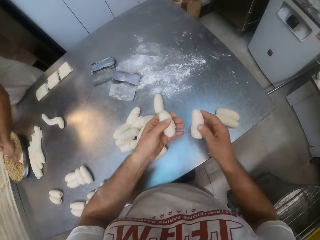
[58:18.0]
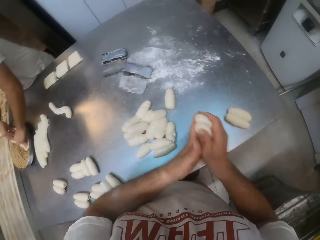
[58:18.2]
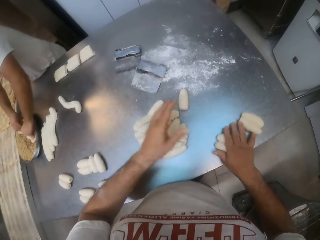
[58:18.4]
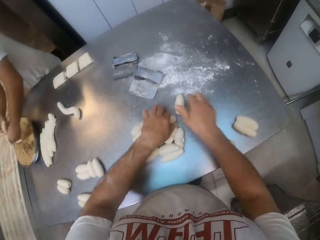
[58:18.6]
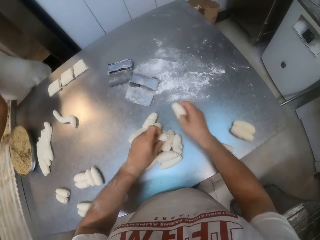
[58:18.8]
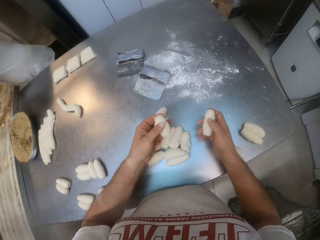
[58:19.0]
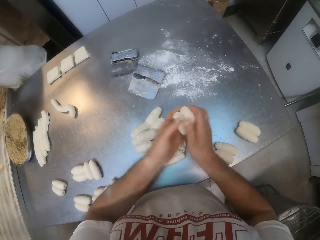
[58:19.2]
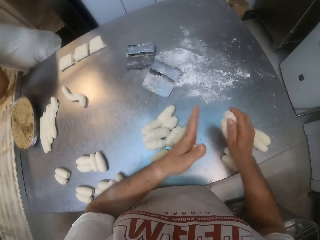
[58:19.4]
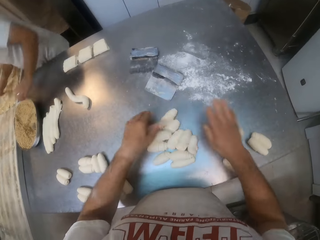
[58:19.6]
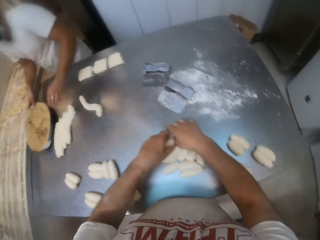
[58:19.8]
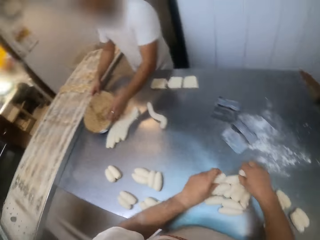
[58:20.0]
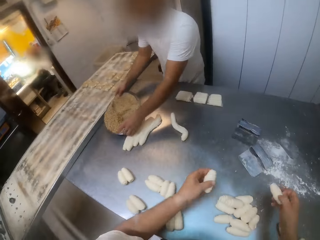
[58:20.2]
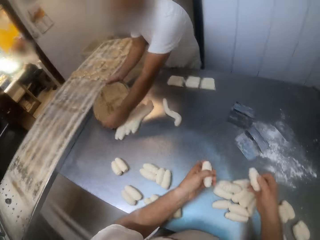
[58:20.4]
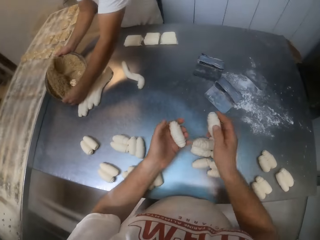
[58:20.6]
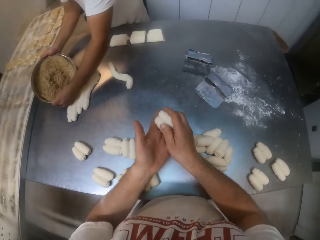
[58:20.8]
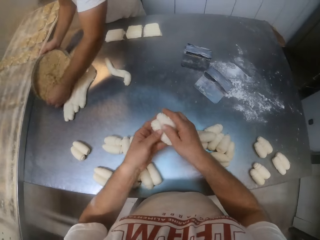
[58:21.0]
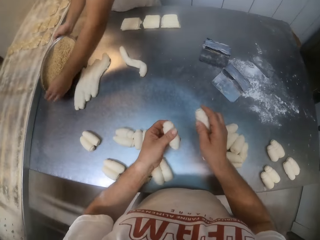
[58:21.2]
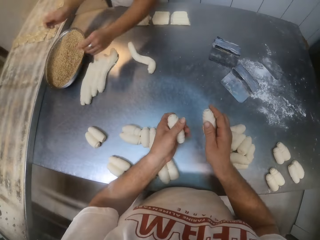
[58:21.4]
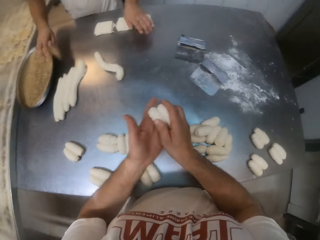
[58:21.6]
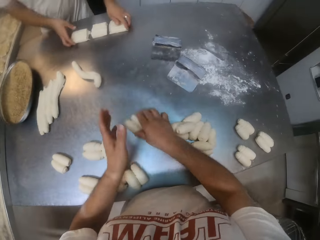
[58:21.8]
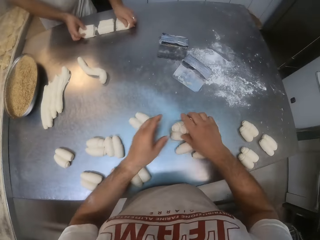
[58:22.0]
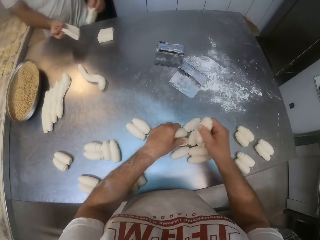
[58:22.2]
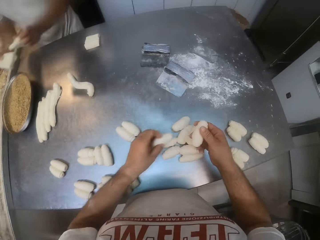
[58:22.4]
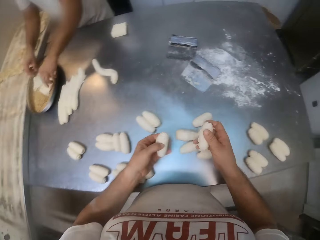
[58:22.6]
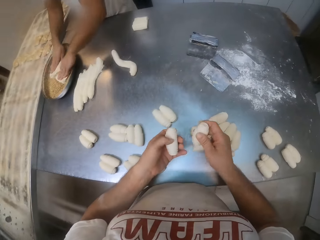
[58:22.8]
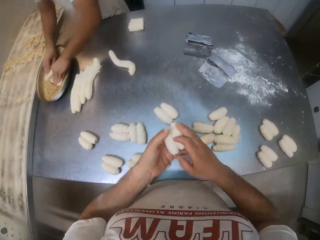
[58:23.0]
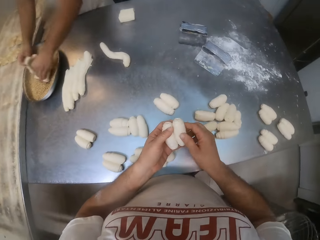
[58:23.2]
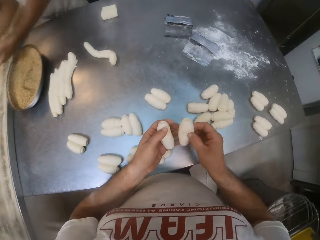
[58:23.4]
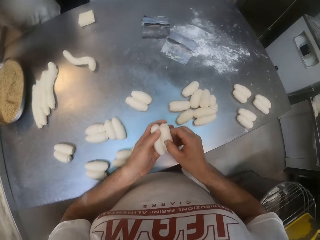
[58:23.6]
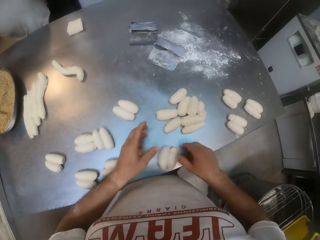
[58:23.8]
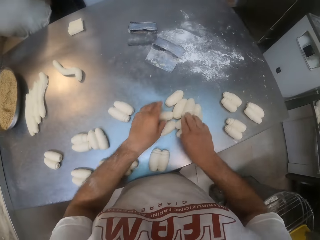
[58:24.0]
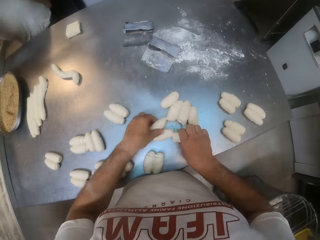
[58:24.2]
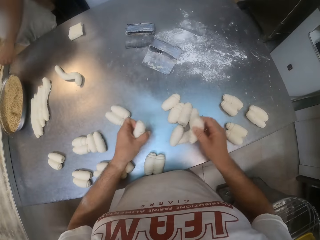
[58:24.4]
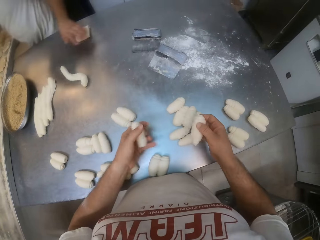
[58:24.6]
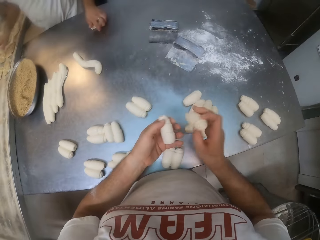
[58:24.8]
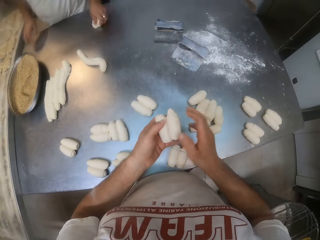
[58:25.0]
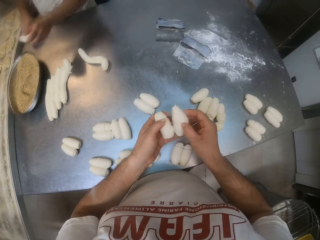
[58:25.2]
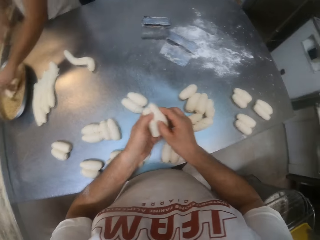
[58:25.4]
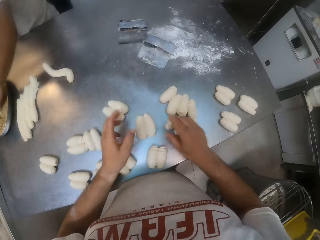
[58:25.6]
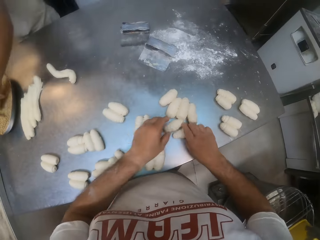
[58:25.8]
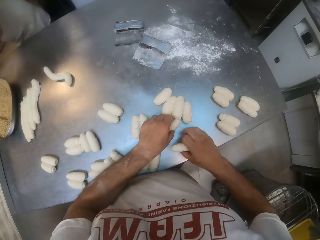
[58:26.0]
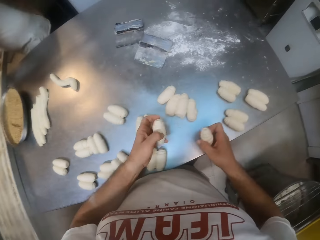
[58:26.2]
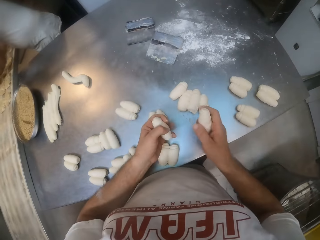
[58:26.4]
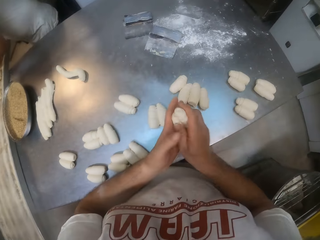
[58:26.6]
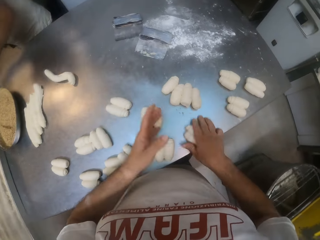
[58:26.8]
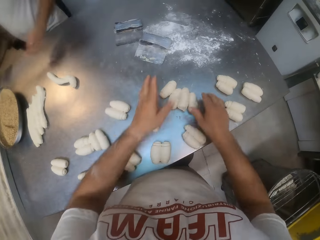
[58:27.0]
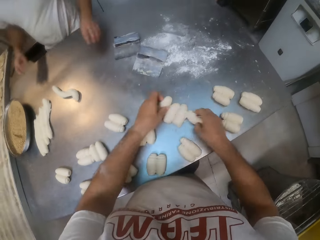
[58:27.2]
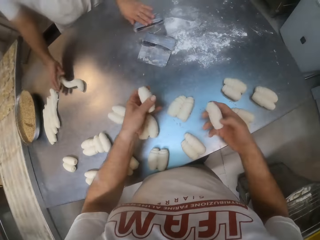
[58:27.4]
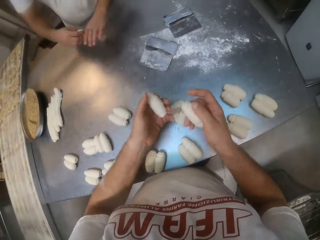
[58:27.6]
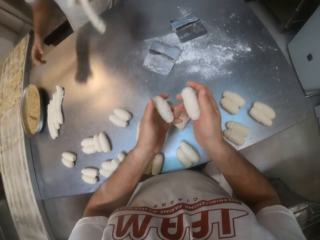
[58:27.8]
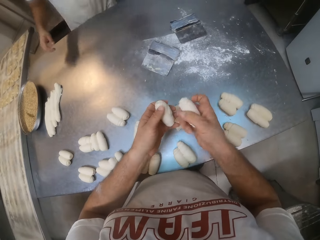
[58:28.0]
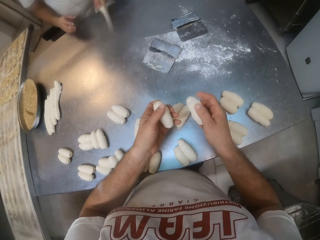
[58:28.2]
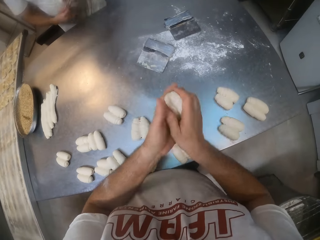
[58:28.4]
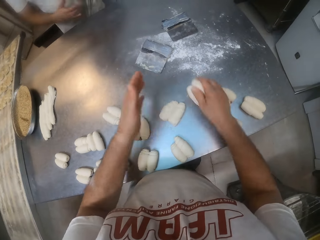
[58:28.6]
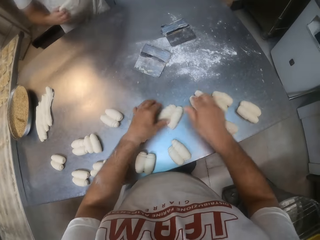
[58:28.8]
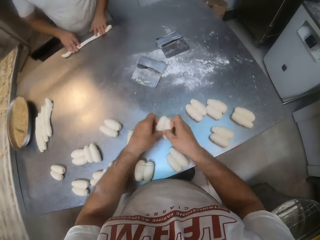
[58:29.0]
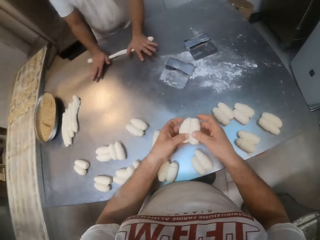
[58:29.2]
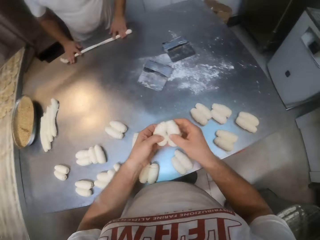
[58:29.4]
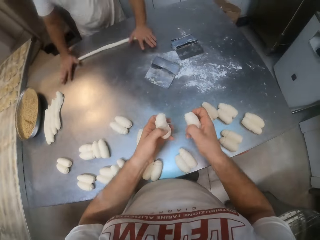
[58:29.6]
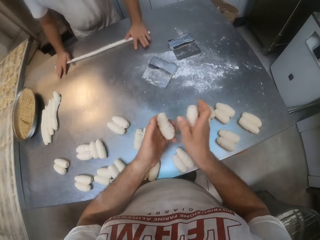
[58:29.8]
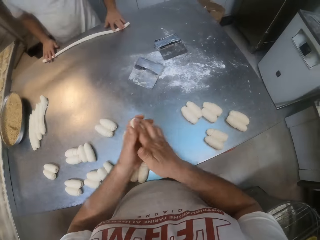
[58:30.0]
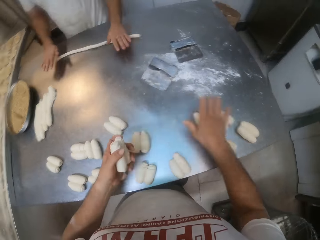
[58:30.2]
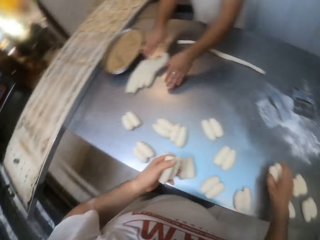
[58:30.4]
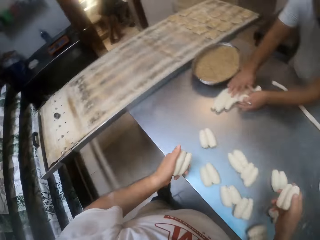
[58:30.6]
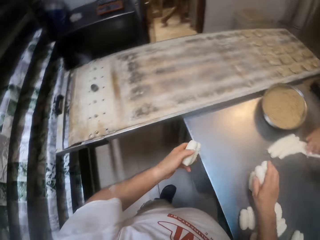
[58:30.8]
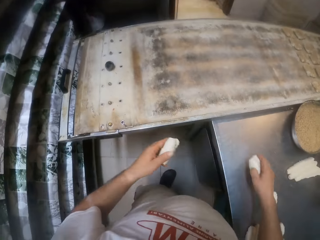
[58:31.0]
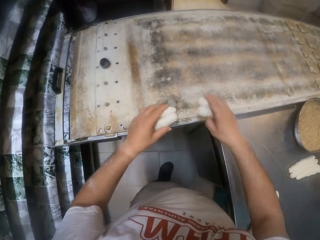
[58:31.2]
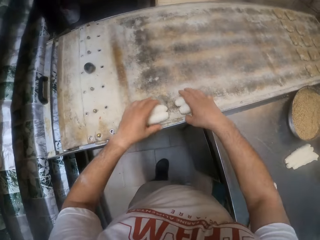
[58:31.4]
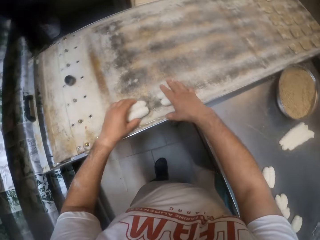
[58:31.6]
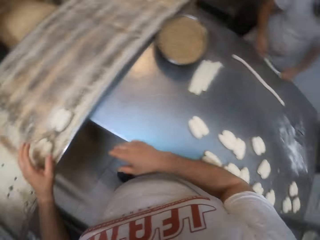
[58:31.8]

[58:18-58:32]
The camera wearer picks the dough from the table with both hands. He drops the dough on the table with his right hand. He combines the dough. He picks the dough from the table with both hands. He drops the dough on the table with his right hand. He combines the dough. He picks the dough from the table with both hands. He drops the dough on the table with both hands. He combines the dough. A man picks dough from the table with both hands. The camera wearer picks the dough from the table with both hands. The man dips the dough into a plate of sugar with both hands. The camera wearer drops the dough on the table with both hands. He combines the dough. He picks the dough from the table with both hands. He drops the dough on the table with both hands. The man drops the dough in spice in the spice tray on the table with his left hand. The camera wearer drops the pair of dough on the table with both hands. The man picks the dough from the spice tray with his left hand. The camera wearer picks a pair of dough from the table with both hands. The man drops the dough in the tray with his left hand. The camera wearer merges the pair of dough together with both hands. He drops the pair of dough on the table with both hands. He picks a pair of dough from the table with both hands. The man moves the dough scraper on the table with his left hand. He picks a dough from the table with his right hand. He passes the dough to his left hand from his right hand. The camera wearer merges the pair of dough together with both hands. He arranges the dough. The man holds the dough with both hands. The camera wearer drops the pair of dough on the table with both hands. He picks a pair of dough from the table with both hands. The man drops the dough on the table with both hands and rubs the dough on the table with both hands. The camera wearer separates the pair of dough with both hands. He merges the pair of dough together with both hands. He holds the pair of dough with his left hand. He picks the pair of dough from the table with his right hand. The man packs some dough from the table with both hands. The camera wearer arranges the pair of dough in both hands on the tray.

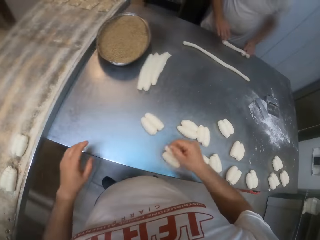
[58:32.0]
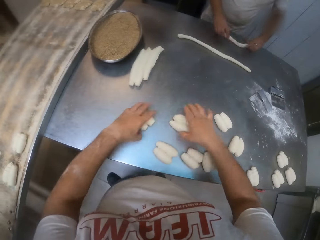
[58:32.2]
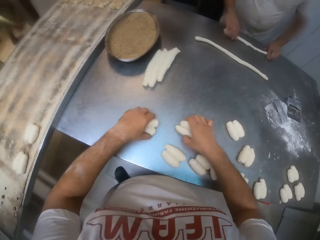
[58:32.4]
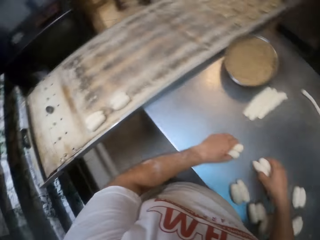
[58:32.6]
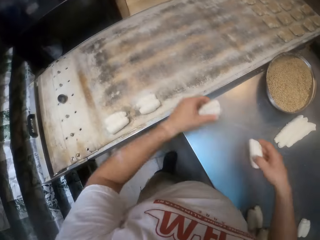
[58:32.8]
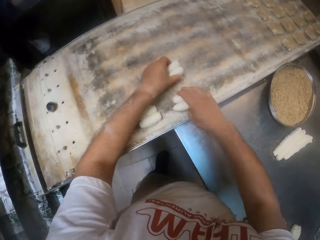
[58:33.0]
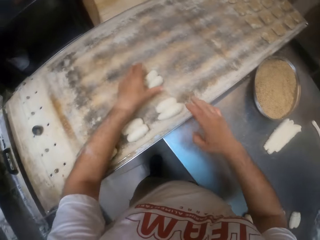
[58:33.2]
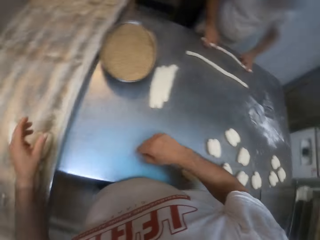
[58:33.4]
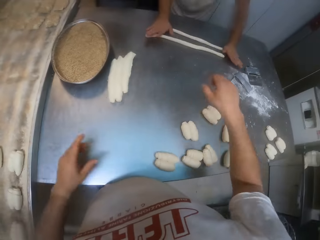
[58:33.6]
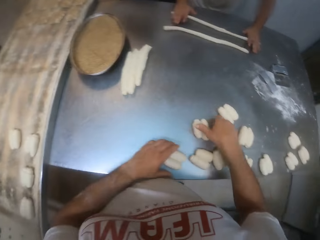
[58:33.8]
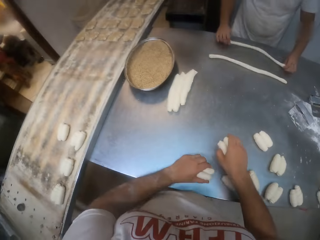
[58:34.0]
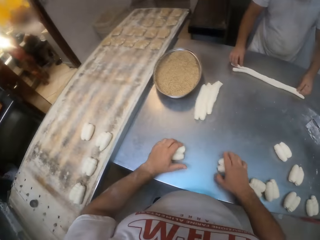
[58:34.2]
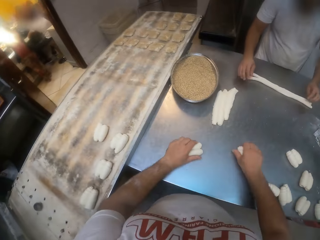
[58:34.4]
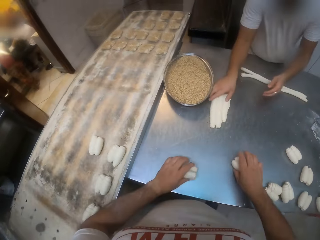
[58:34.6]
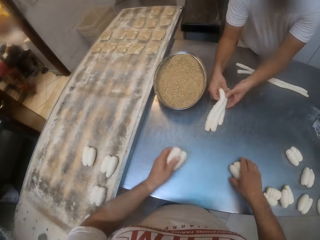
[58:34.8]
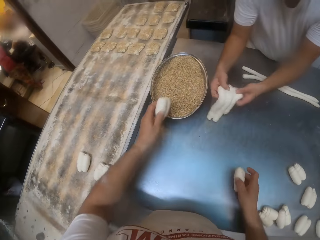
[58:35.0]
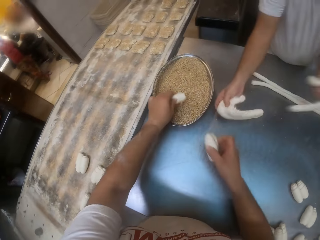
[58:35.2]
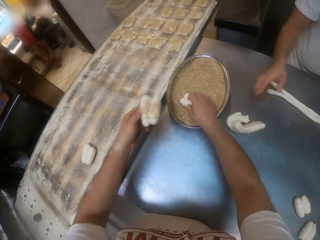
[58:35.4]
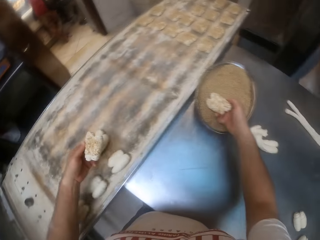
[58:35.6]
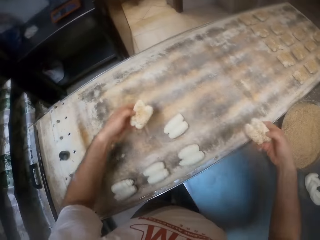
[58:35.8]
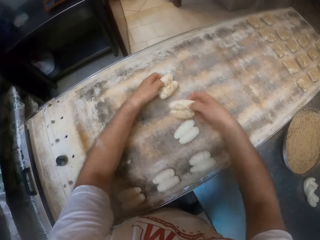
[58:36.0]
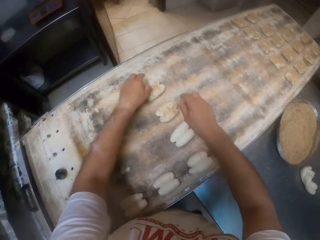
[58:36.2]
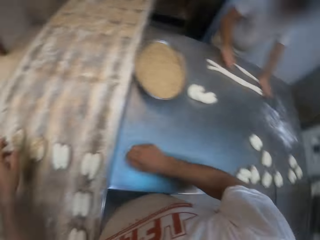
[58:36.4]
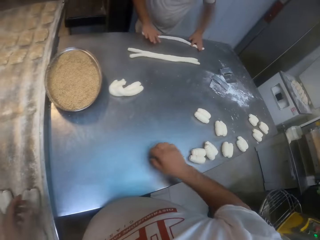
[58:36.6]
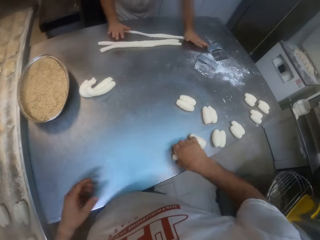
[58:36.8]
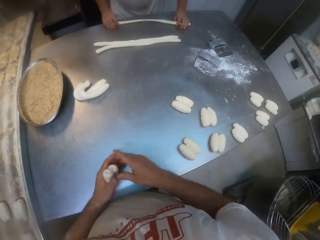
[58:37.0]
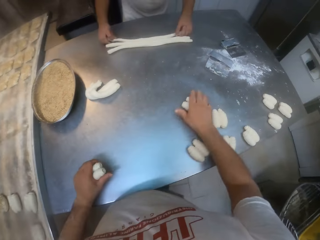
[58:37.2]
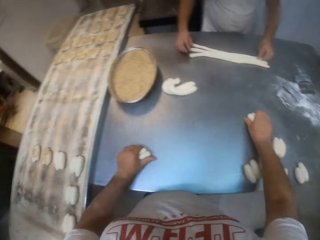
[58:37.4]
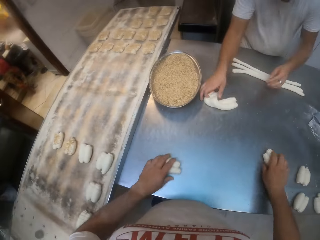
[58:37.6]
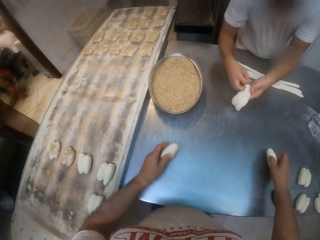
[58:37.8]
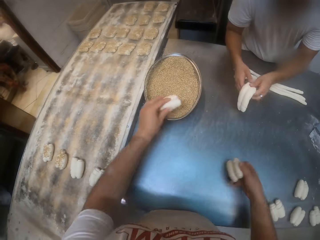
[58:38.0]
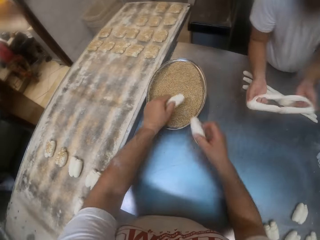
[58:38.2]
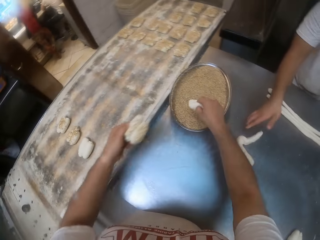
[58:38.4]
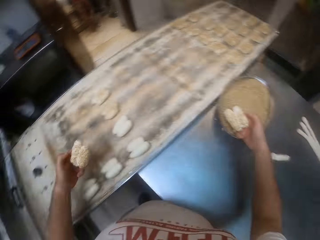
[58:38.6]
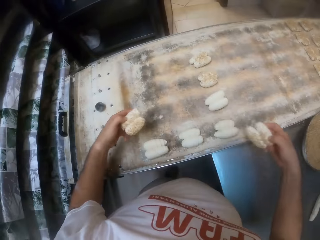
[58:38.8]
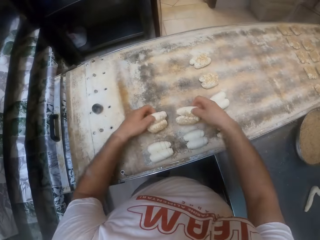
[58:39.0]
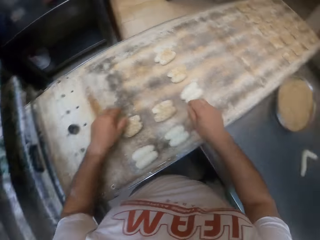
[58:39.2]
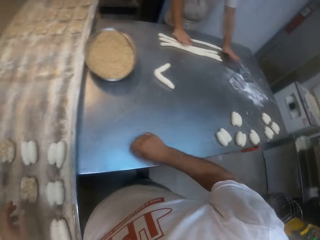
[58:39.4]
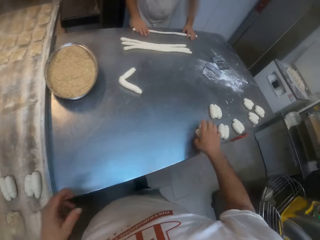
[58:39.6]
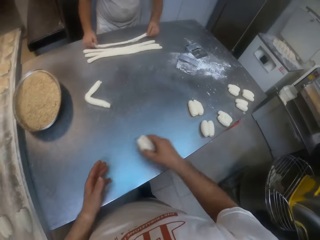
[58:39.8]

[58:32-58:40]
A man extends the dough on the table with both hands. The camera wearer picks a pair of dough from the table with his left hand and picks a pair of dough from the table with his right hand. He arranges the pair of dough in his right hand on the tray. He arranges the pair of dough in his left hand on the tray. He picks a pair of dough from the table with his right hand. He picks a pair of dough from the table with his left hand. The man picks the dough on the table with his right hand. He tears the dough apart with both hands. The camera wearer rubs the pair of dough in his left hand on some spice in a tray on the table. The man drops the dough on the table with his right hand. The camera wearer rubs the pair of dough in his right hand on some spice in the tray on the table. He arranges the pair of dough in his left hand on the tray. He arranges the pair of dough in his right hand on the tray. The man rubs the dough on the table with both hands. The camera wearer picks a pair of dough from the table with his right hand. He passes the pair of dough in his right hand to his left hand. He picks the pair of dough from the table with his right hand. The man picks the dough from the table with his right hand. He passes the dough to his left hand from his right hand. He tears the dough apart with both hands. The camera wearer rubs the pair of dough in his left hand on some spice in the tray on the table. He rubs the pair of dough in his right hand on some spice in the tray on the table. The man drops the dough on the table with his right hand. The camera wearer drops the pair of dough in his left hand on the table and drops the pair of dough in his right hand on the table. The man rubs the dough on the table with both hands.
